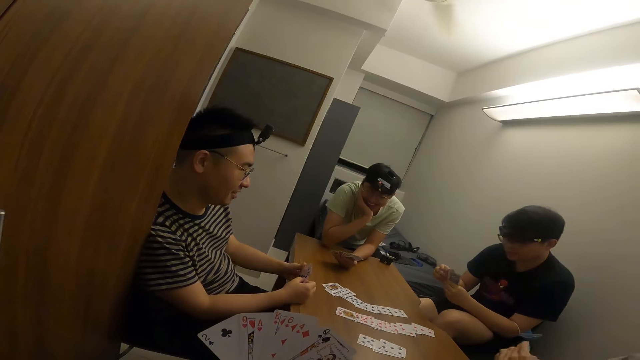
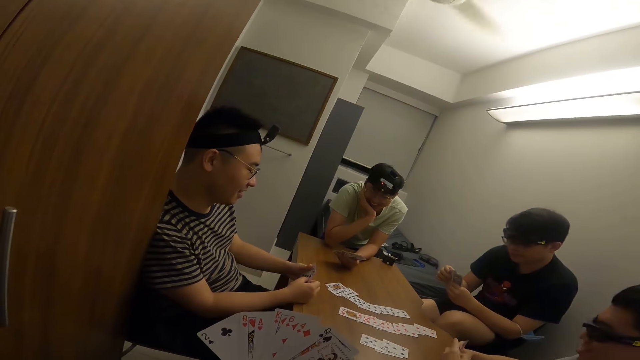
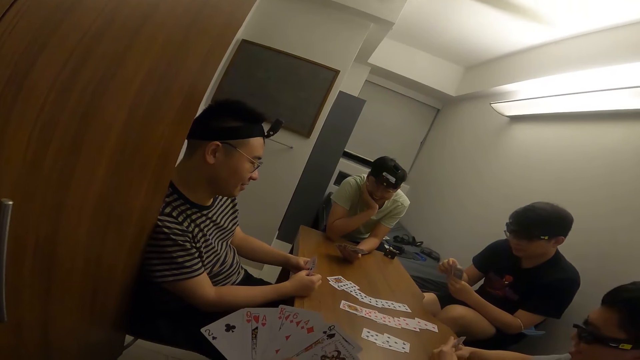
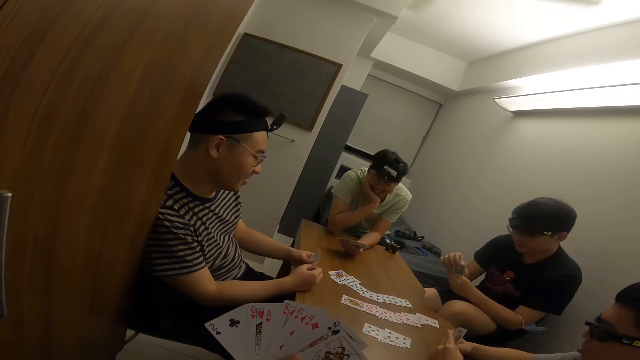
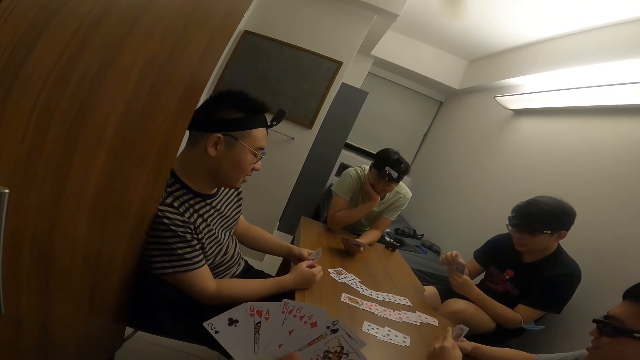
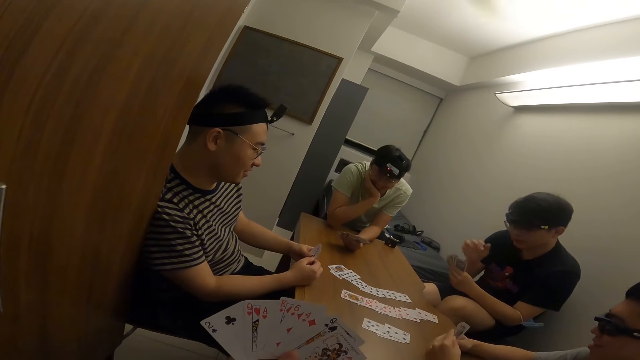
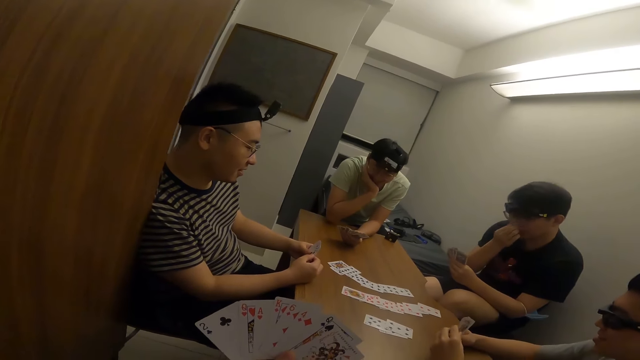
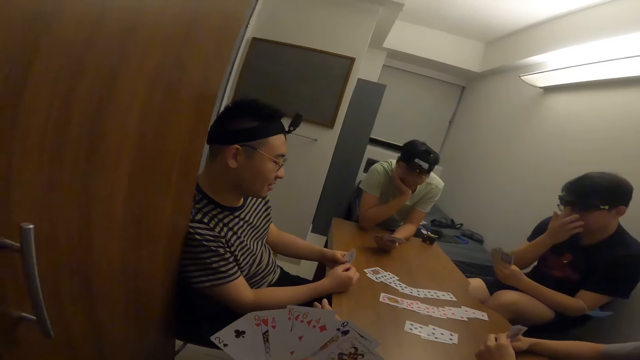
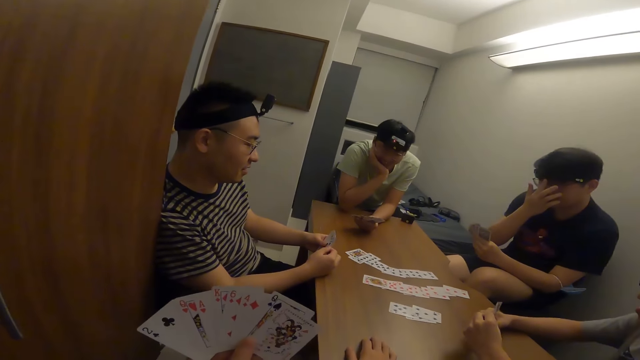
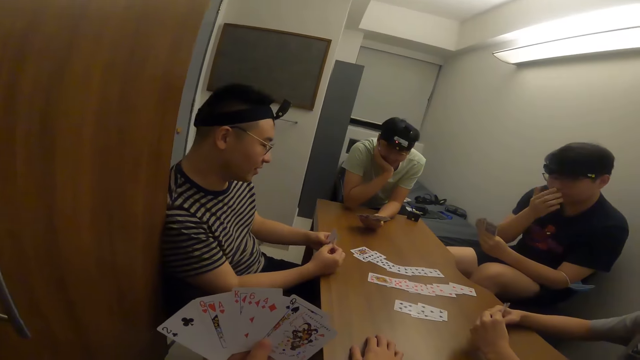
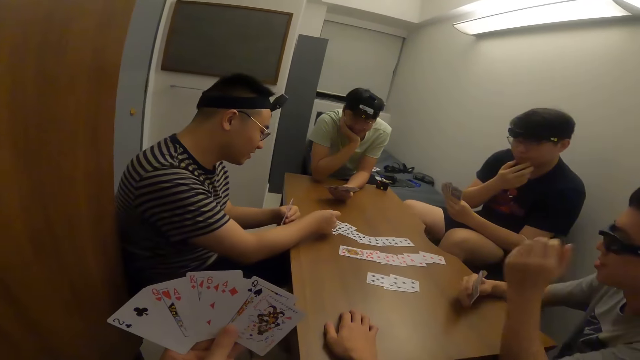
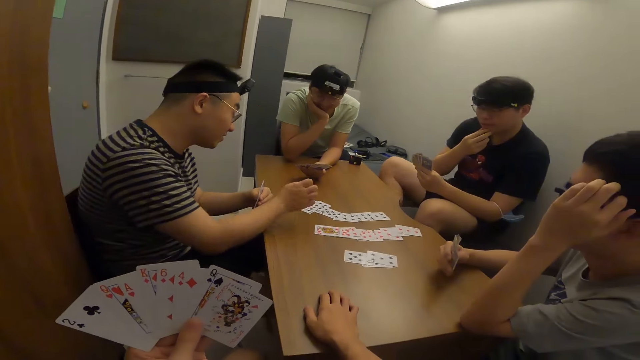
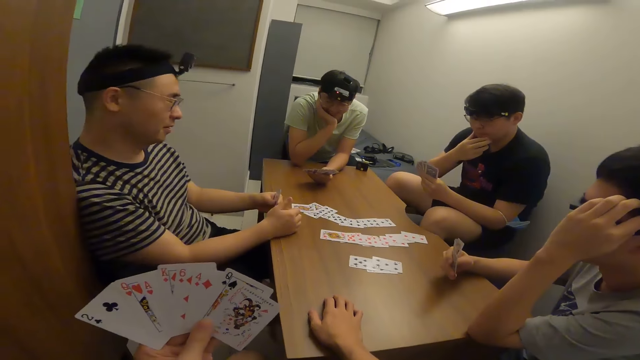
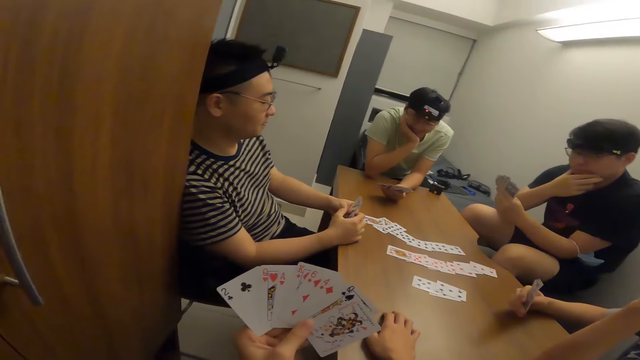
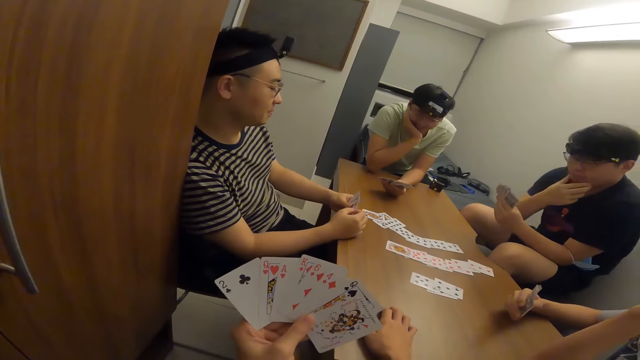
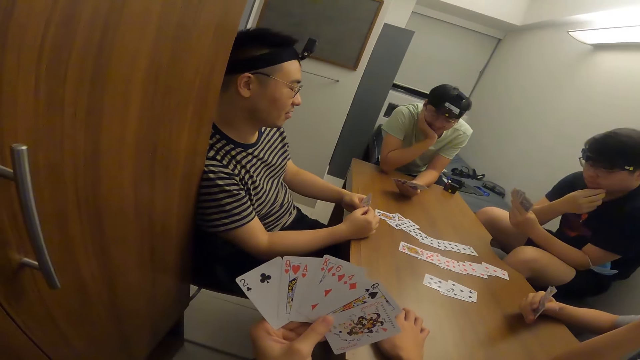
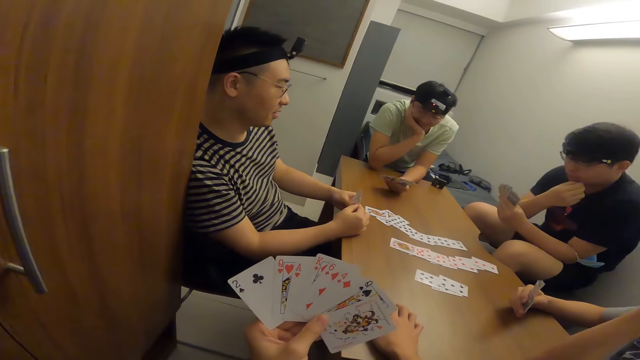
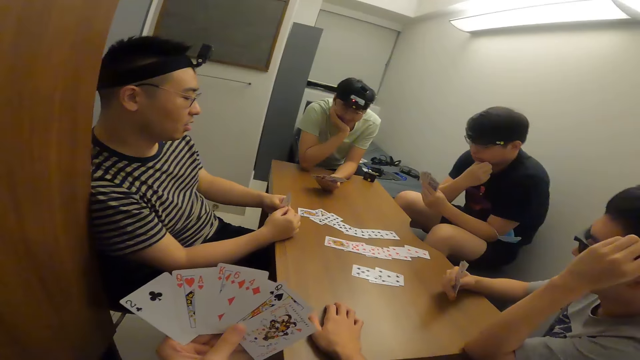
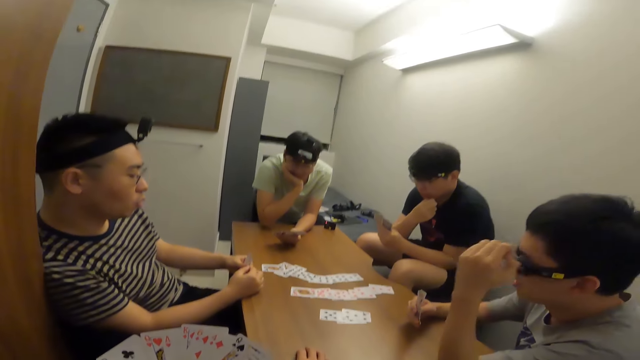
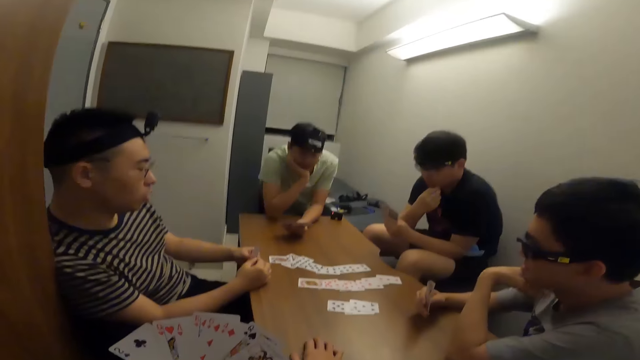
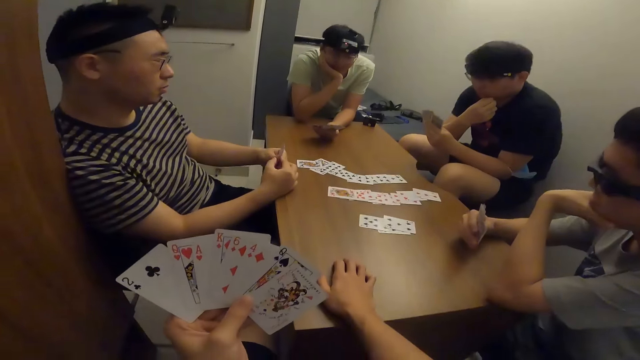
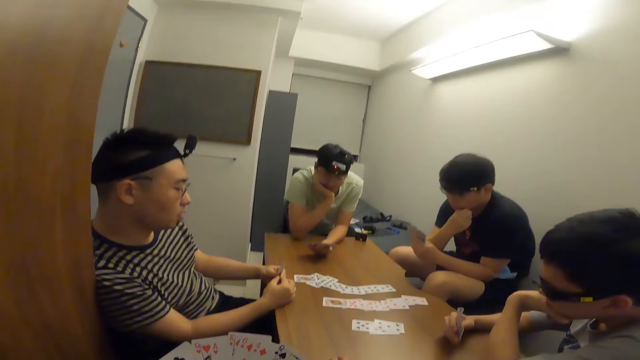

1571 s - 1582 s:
A man places a card on the table with his right hand.

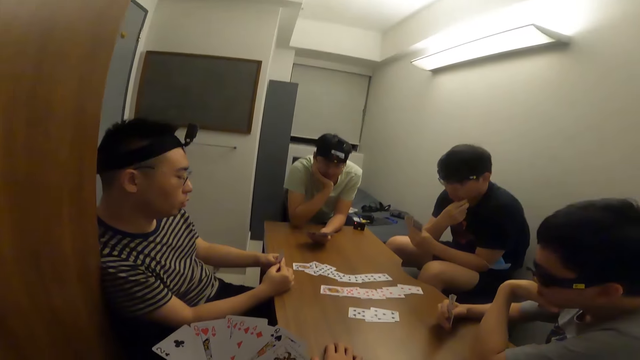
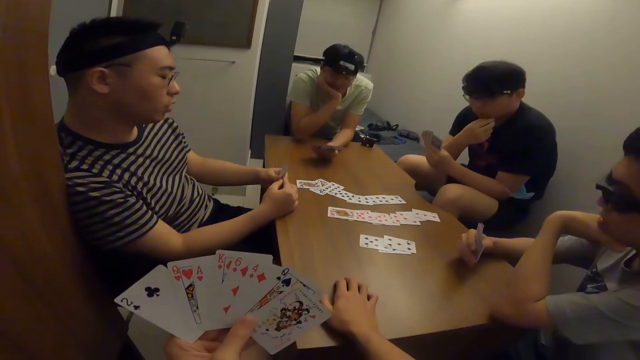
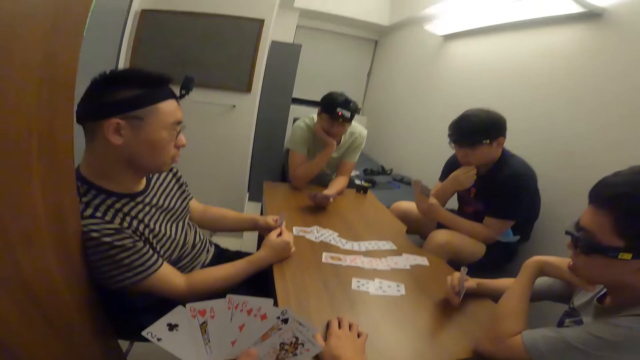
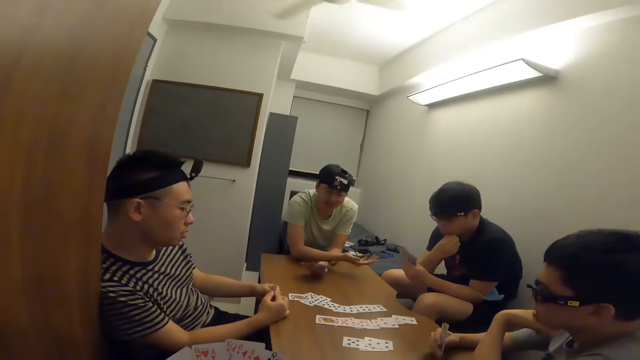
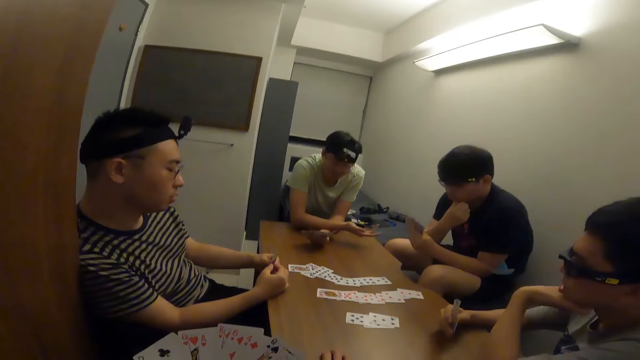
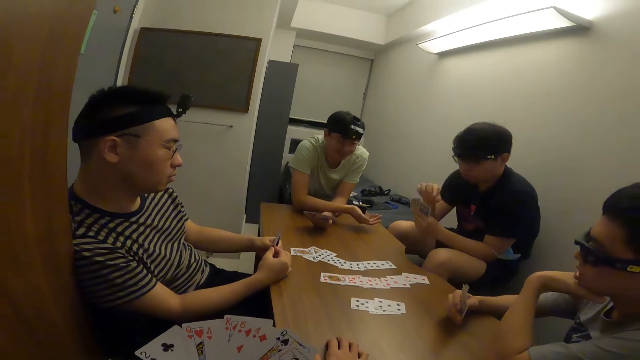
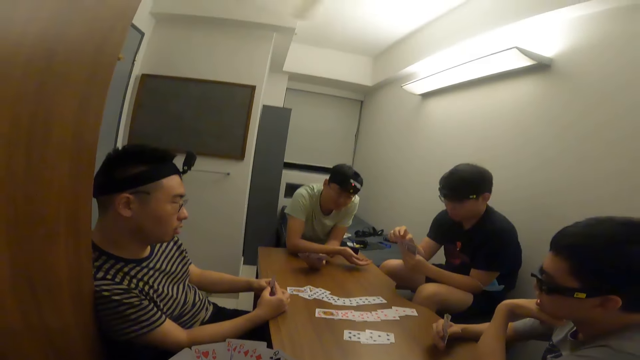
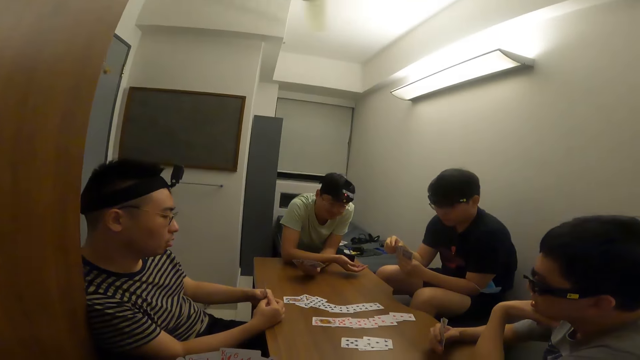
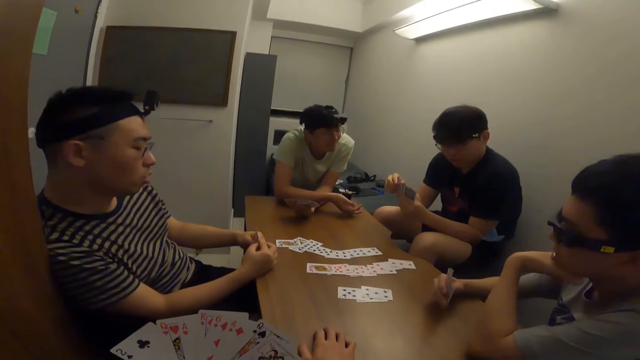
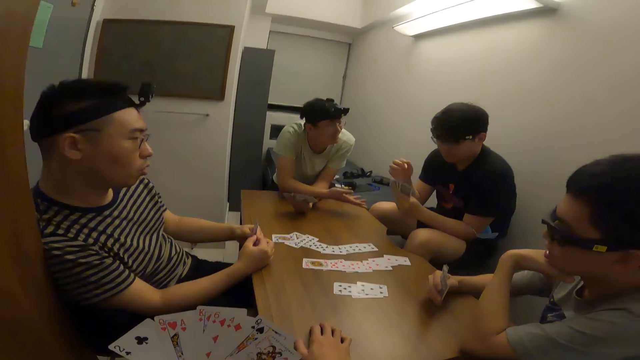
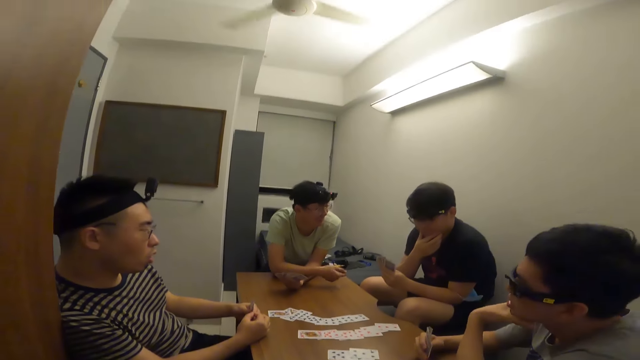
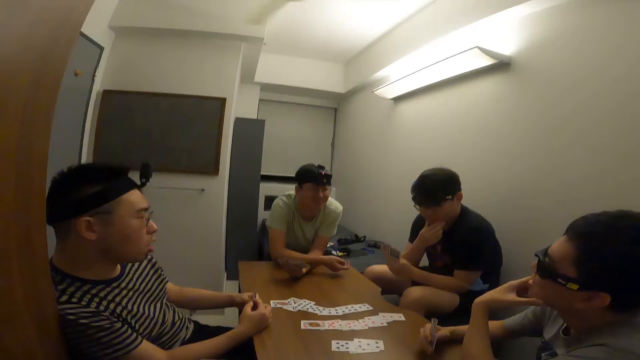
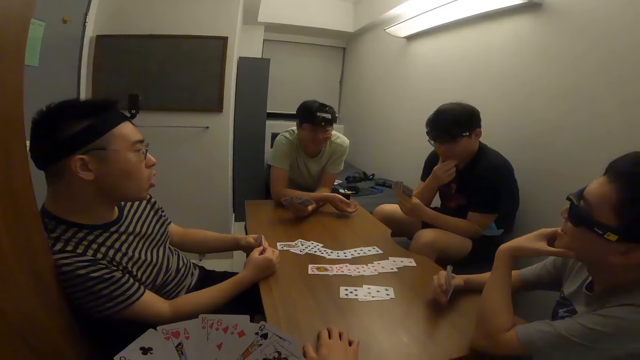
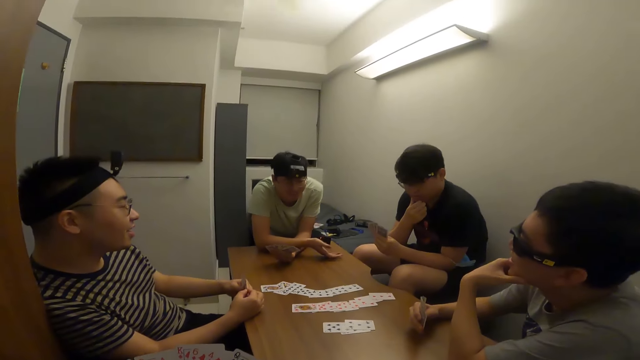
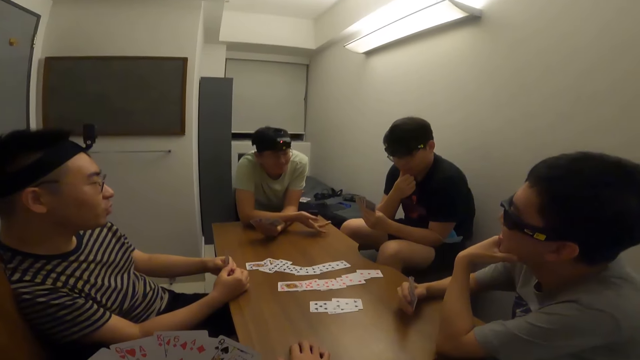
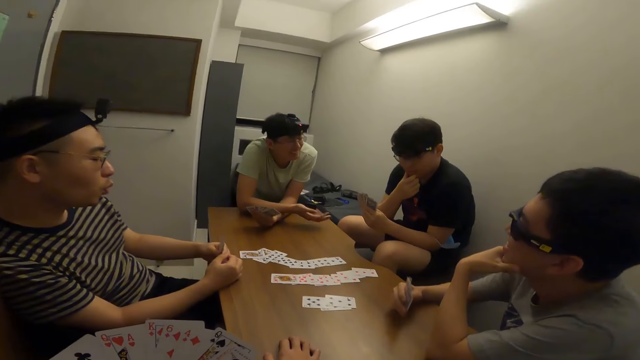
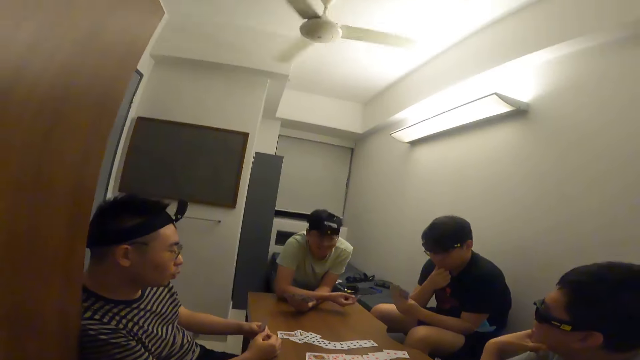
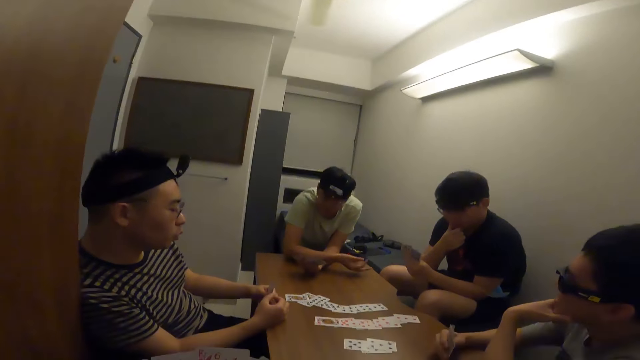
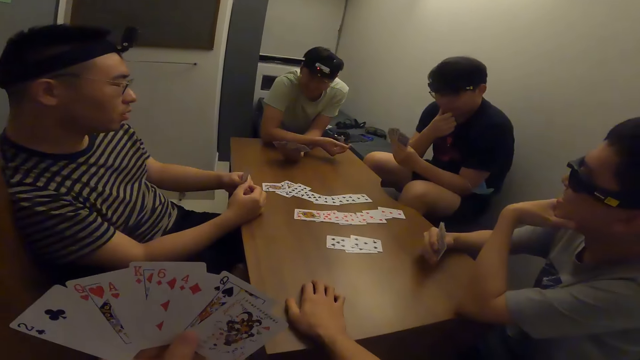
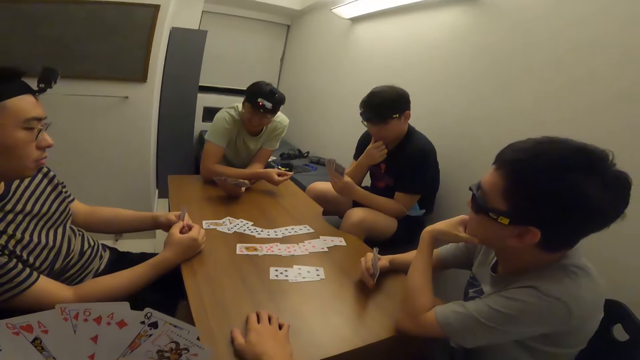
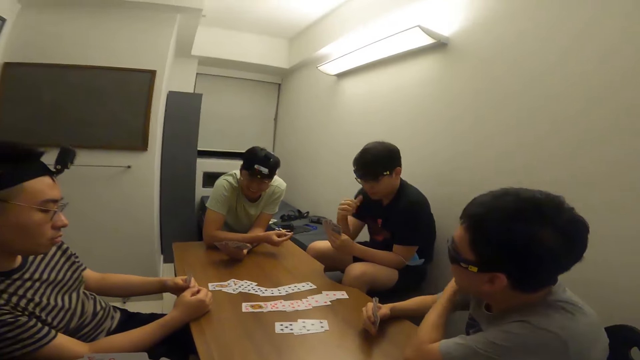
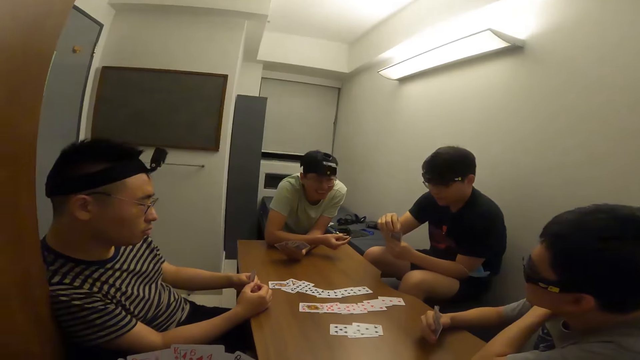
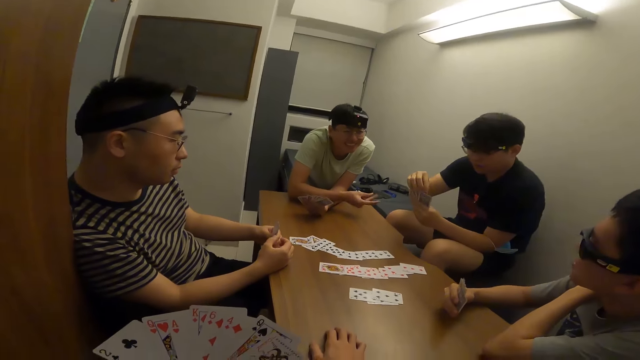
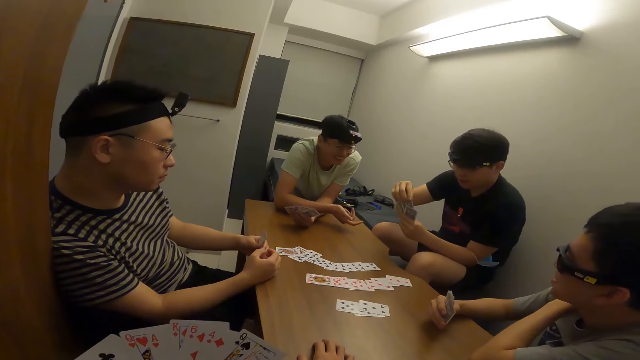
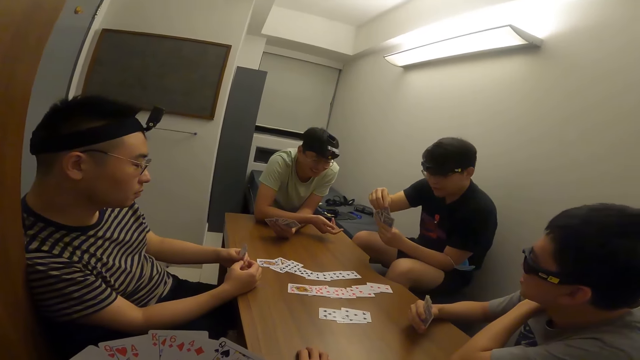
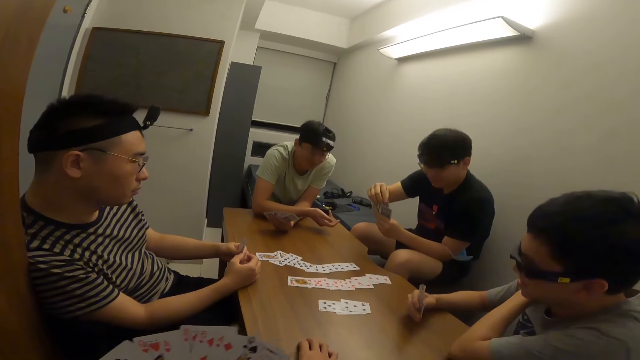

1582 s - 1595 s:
A person makes a gesture.
